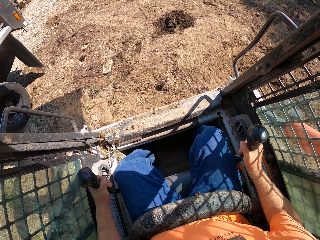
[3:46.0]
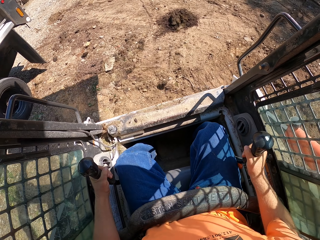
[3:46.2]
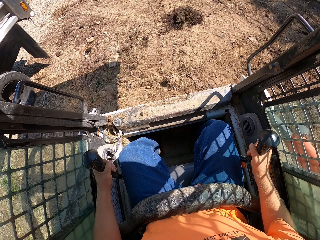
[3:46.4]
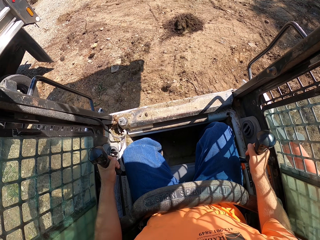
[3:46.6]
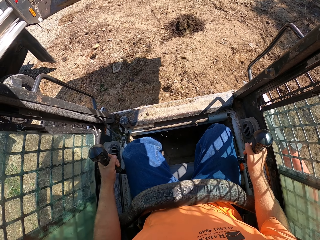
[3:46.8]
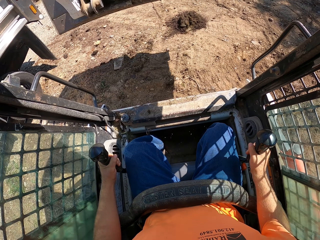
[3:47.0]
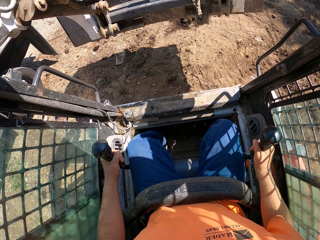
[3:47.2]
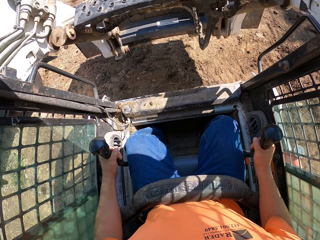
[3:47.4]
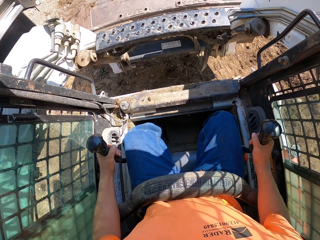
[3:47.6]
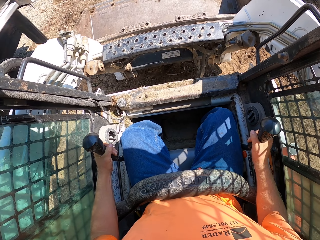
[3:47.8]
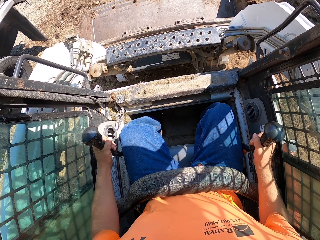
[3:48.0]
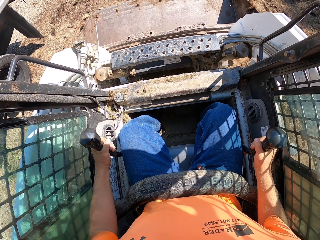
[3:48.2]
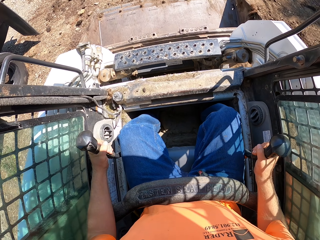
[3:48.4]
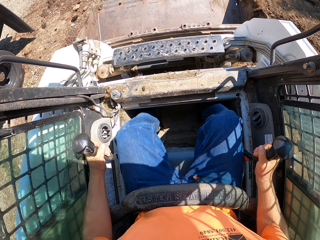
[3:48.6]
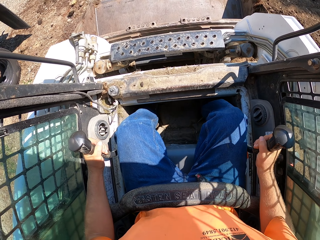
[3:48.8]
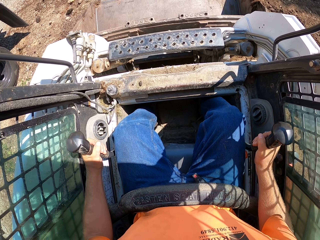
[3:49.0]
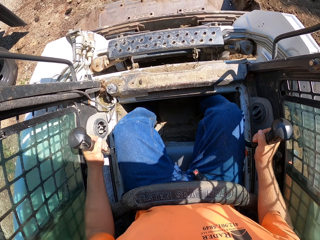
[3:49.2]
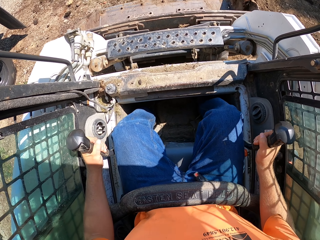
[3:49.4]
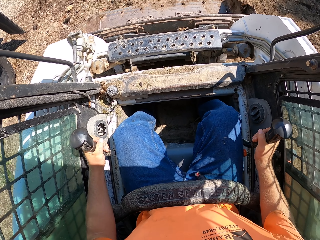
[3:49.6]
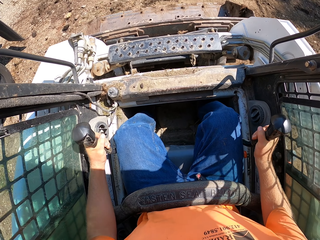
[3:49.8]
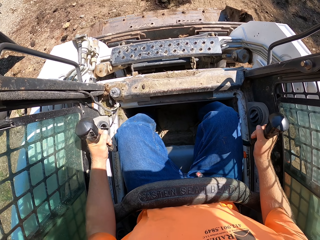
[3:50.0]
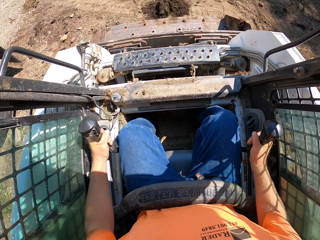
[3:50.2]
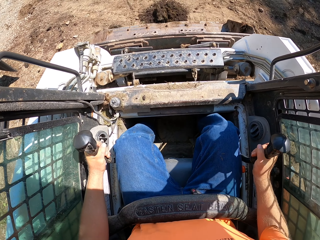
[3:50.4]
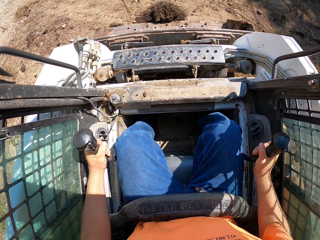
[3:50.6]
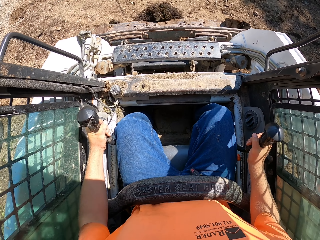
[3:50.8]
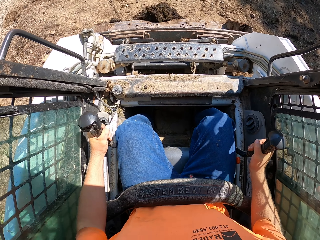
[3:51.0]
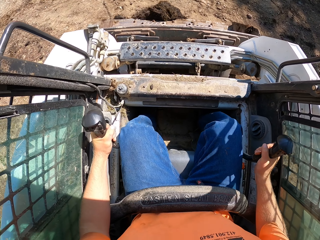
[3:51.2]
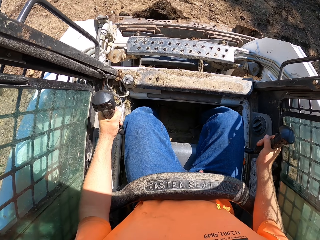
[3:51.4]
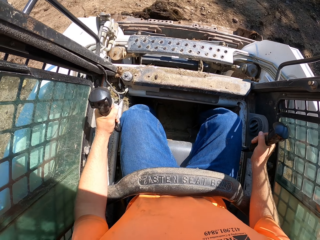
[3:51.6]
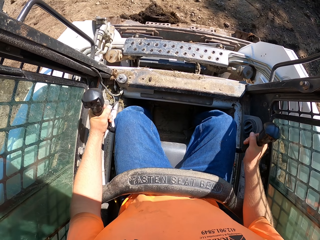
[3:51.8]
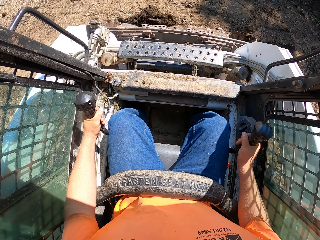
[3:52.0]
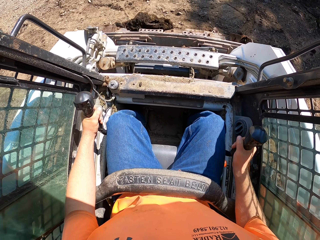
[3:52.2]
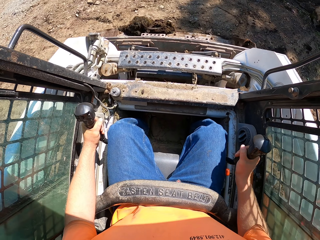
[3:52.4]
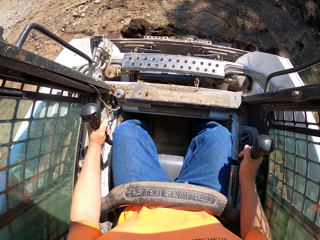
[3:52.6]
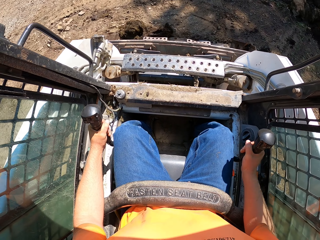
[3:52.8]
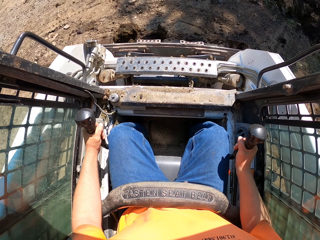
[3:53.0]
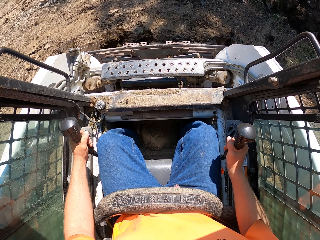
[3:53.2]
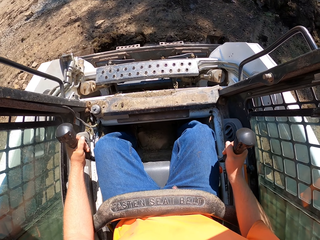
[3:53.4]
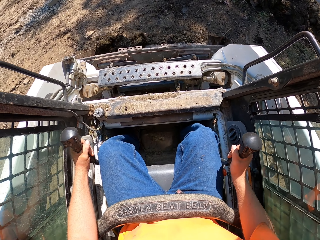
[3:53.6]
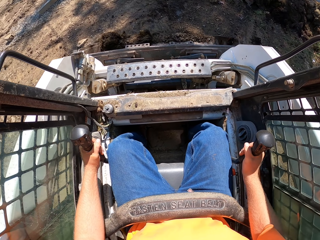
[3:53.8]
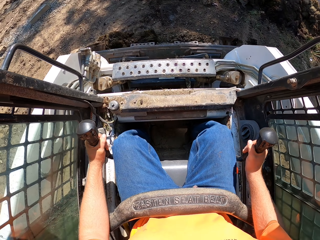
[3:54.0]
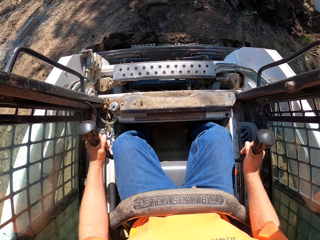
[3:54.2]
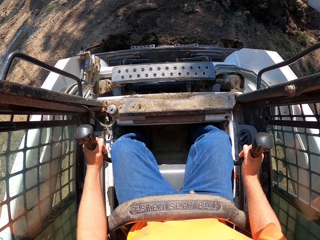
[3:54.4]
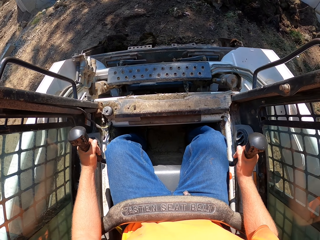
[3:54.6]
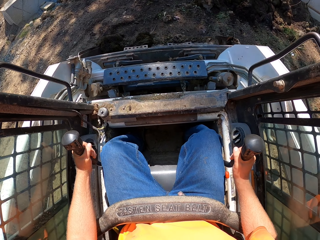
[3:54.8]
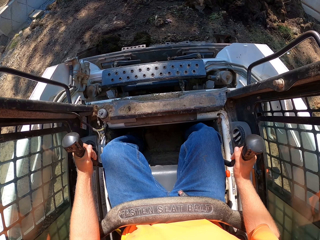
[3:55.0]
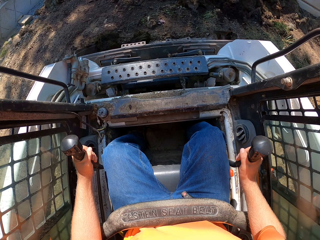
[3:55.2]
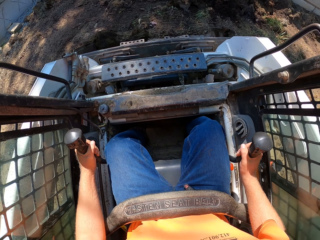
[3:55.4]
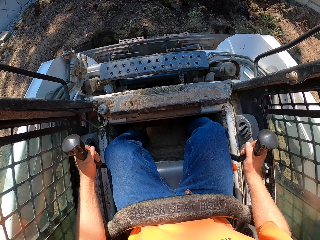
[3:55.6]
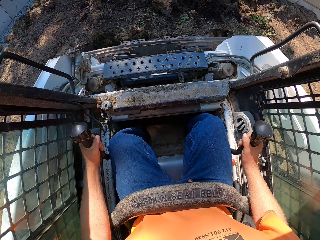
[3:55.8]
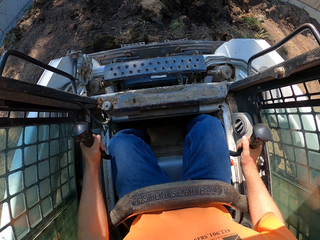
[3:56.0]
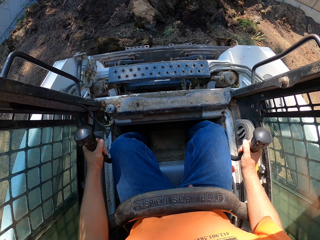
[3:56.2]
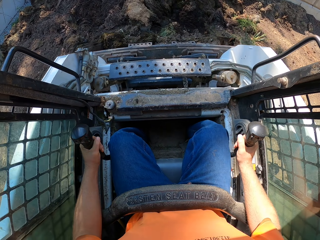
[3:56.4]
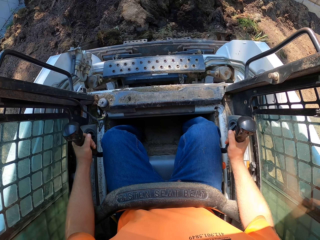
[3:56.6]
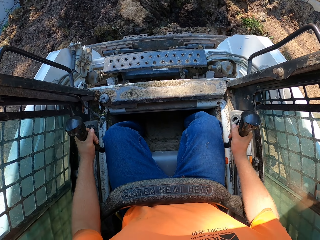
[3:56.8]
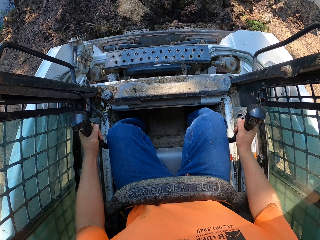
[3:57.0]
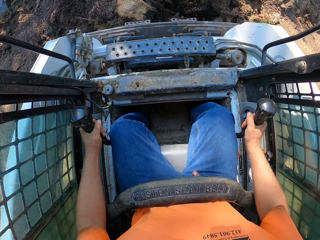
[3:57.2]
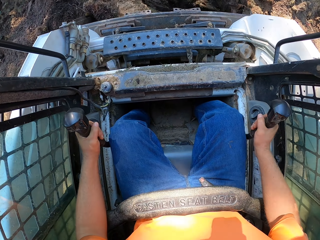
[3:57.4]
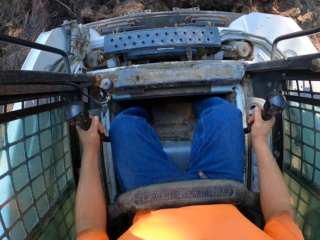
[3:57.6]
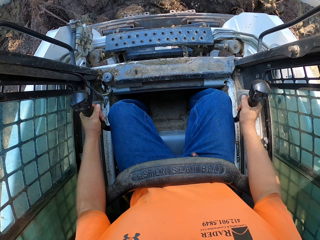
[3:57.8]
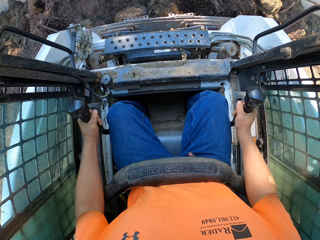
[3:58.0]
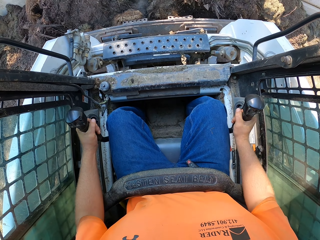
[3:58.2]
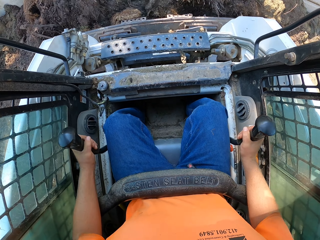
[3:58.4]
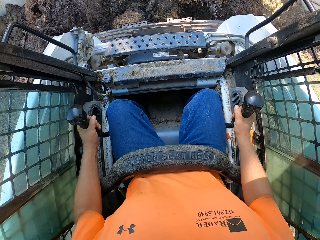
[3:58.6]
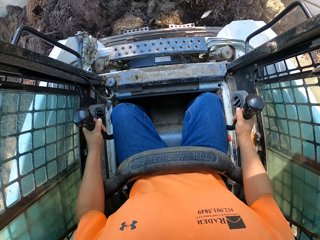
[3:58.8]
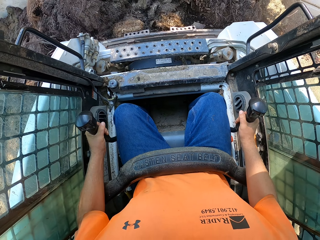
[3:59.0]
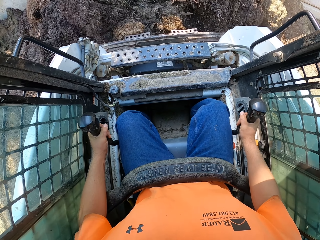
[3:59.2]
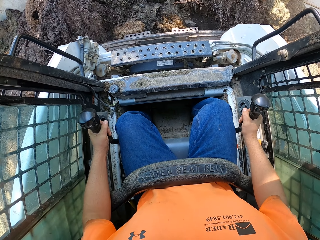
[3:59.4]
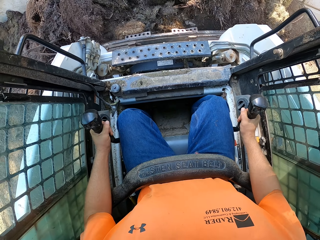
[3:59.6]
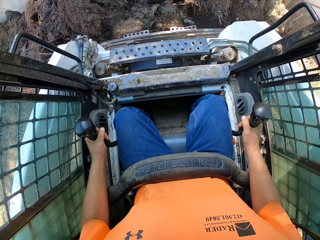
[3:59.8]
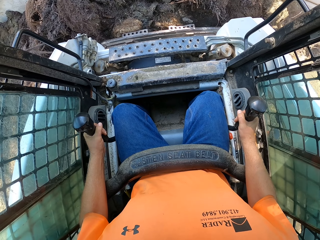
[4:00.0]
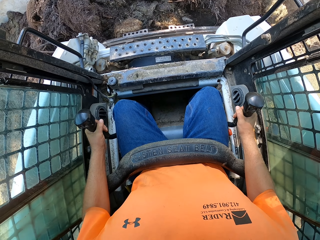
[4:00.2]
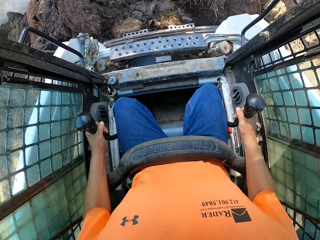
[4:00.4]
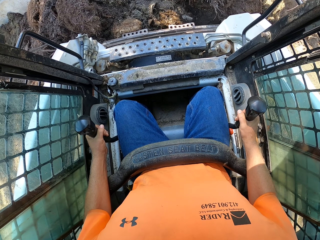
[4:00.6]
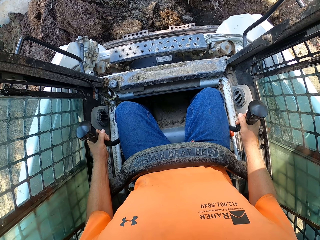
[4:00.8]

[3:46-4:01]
The camera wearer turns the excavator. They drop down the excavator. They move the excavator. They collect soil. They pack mulch from the ground with the mulching tractor.

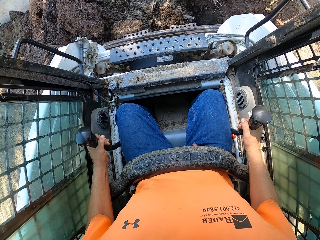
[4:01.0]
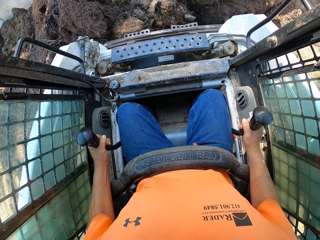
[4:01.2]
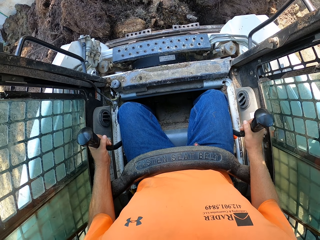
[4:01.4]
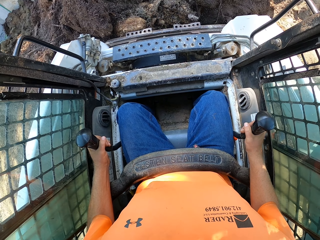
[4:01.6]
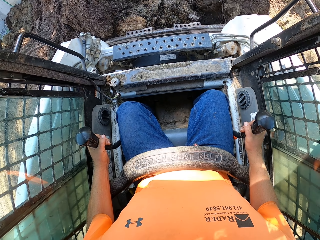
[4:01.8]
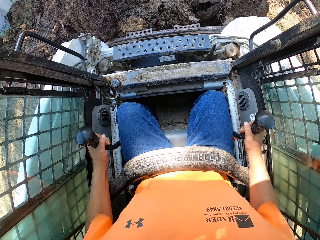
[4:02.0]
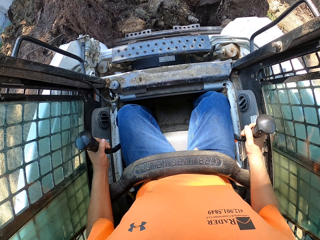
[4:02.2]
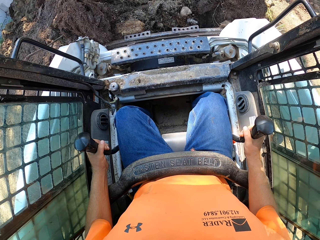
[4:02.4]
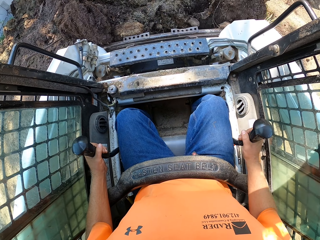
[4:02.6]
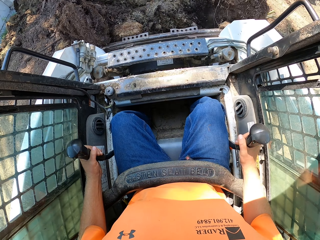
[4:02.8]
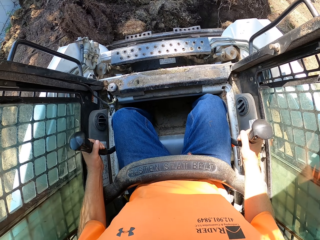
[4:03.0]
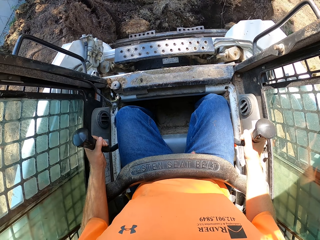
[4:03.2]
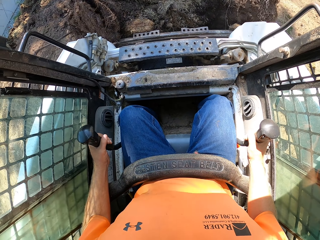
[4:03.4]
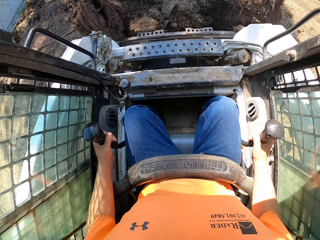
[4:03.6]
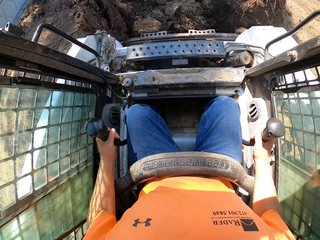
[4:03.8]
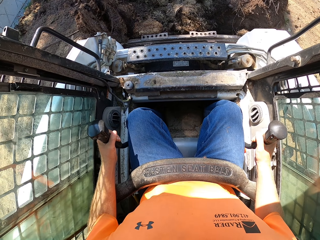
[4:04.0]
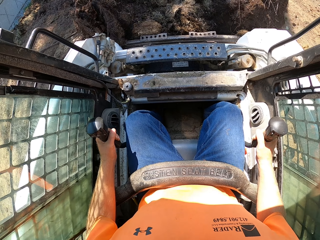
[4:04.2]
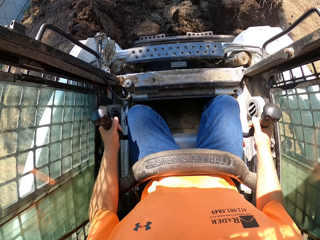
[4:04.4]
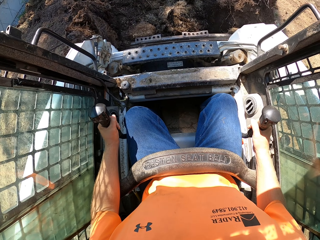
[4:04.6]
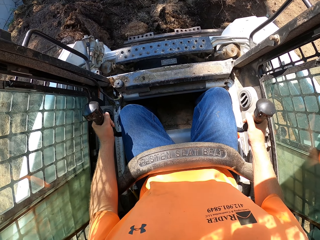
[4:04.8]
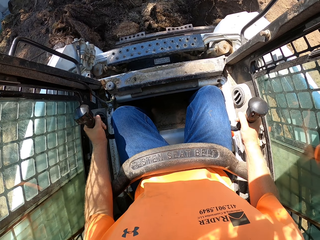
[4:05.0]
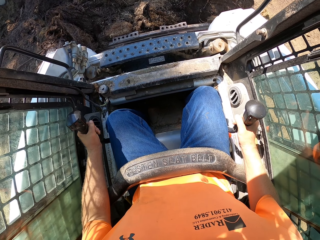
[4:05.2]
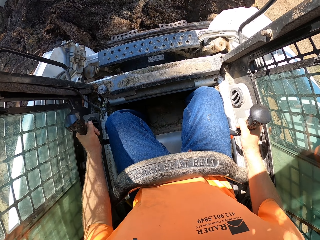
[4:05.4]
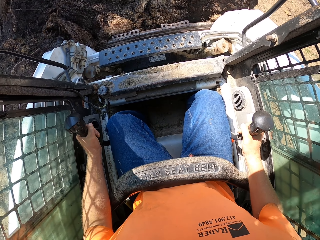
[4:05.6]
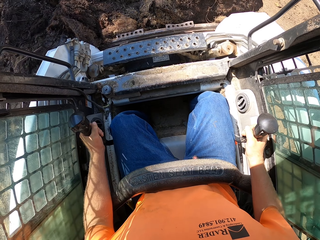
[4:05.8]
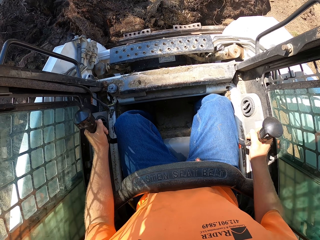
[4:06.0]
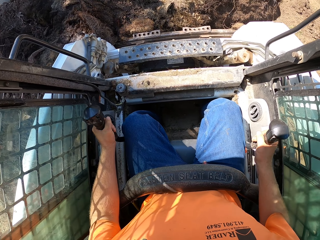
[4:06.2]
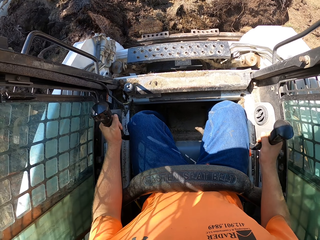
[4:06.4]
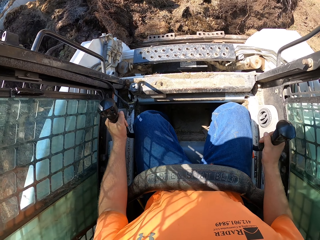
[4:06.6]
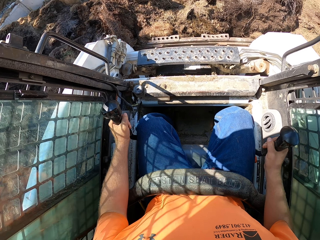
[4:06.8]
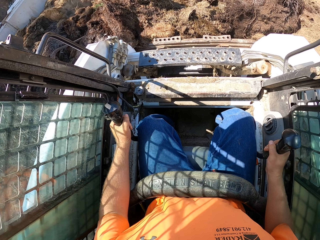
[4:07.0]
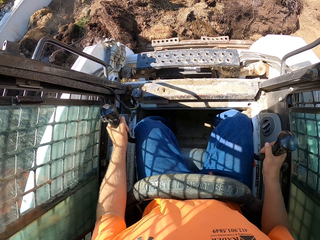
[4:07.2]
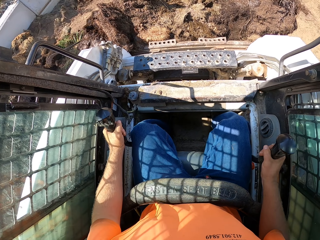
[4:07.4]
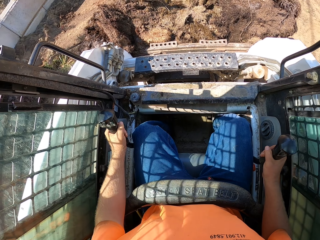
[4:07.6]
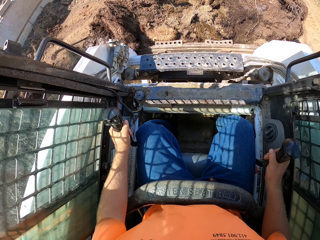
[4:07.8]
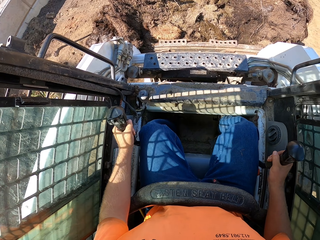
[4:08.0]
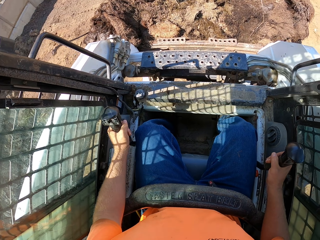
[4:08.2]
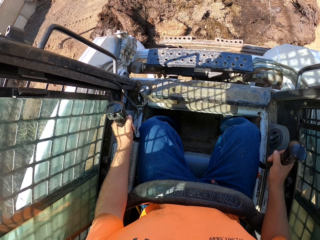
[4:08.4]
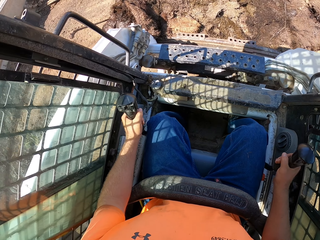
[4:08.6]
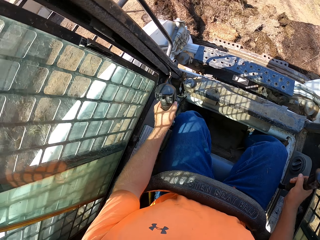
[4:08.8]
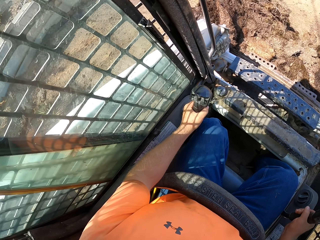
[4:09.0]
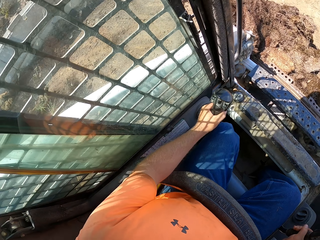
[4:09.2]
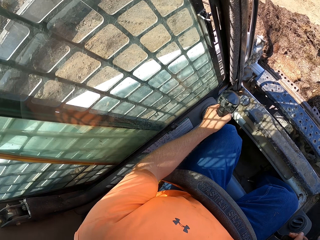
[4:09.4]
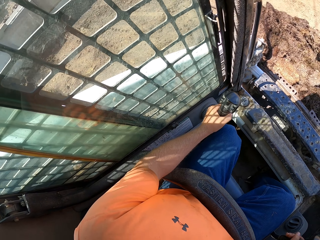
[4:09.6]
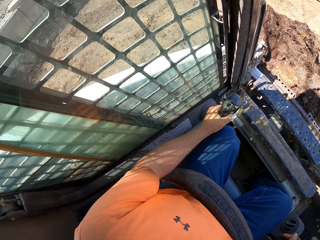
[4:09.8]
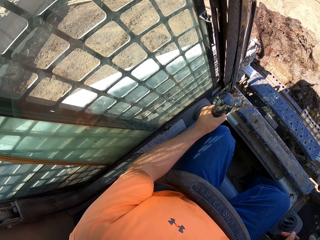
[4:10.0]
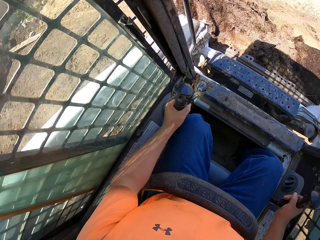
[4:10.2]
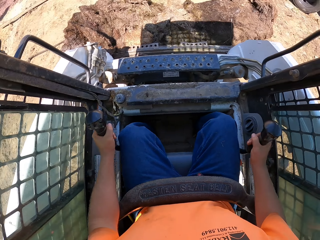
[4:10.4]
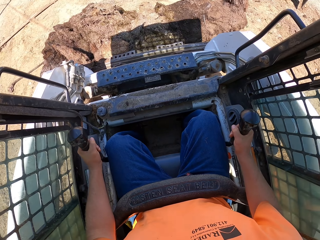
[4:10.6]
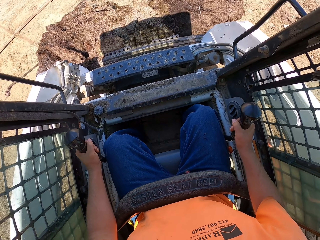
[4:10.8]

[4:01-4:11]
The camera wearer turns the excavator.
